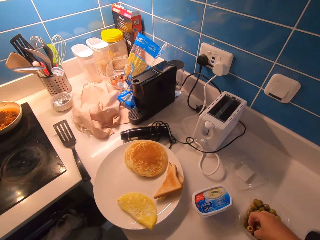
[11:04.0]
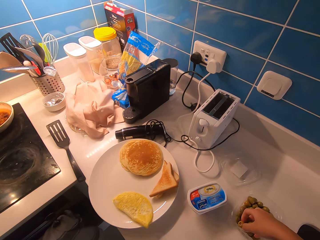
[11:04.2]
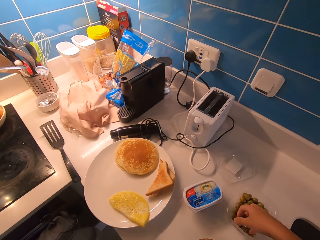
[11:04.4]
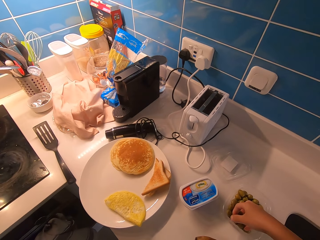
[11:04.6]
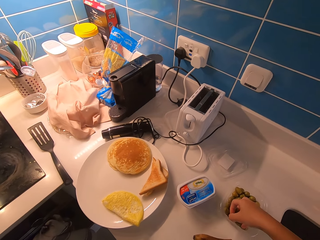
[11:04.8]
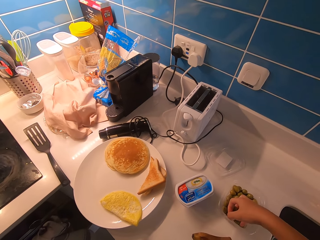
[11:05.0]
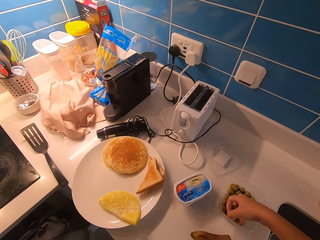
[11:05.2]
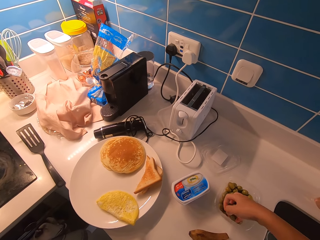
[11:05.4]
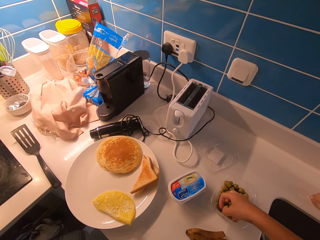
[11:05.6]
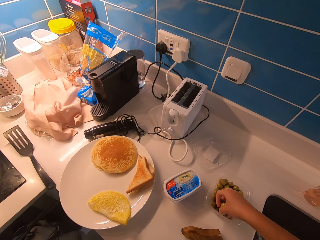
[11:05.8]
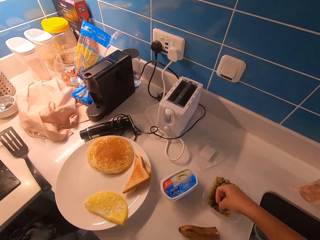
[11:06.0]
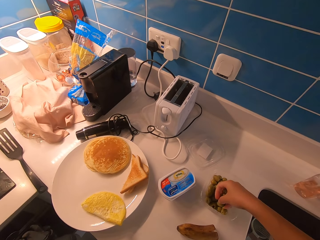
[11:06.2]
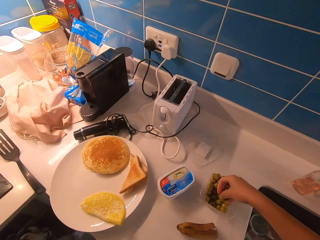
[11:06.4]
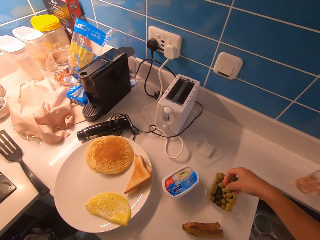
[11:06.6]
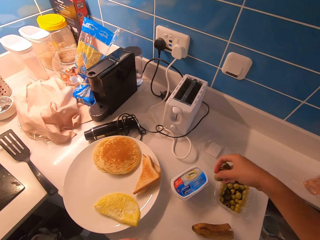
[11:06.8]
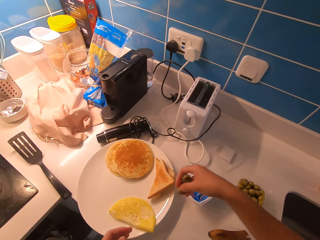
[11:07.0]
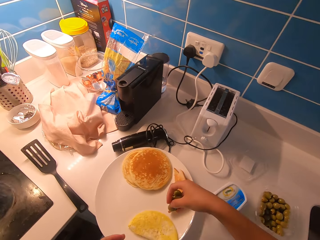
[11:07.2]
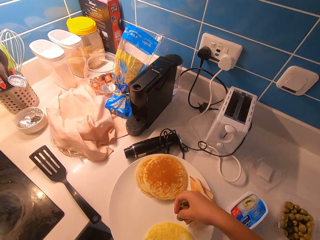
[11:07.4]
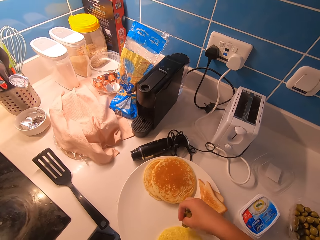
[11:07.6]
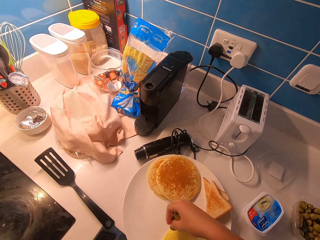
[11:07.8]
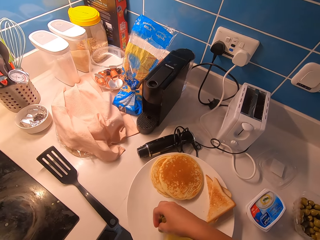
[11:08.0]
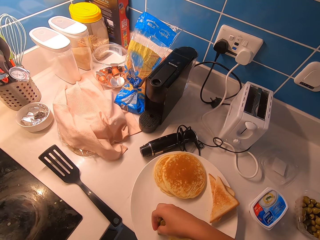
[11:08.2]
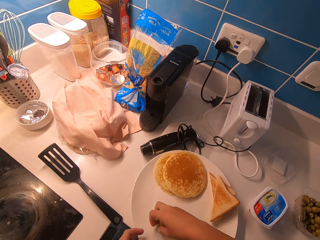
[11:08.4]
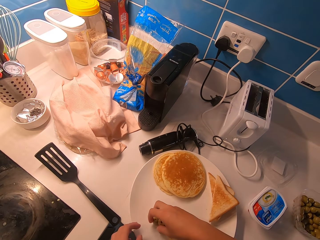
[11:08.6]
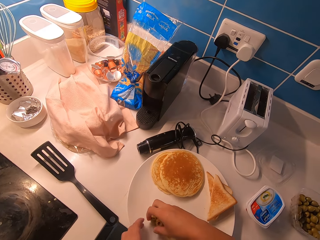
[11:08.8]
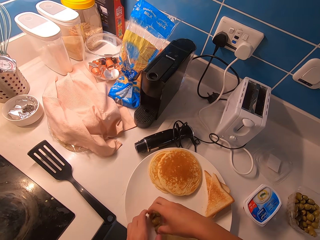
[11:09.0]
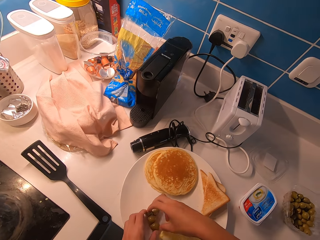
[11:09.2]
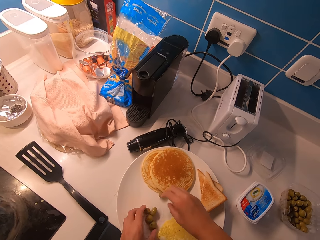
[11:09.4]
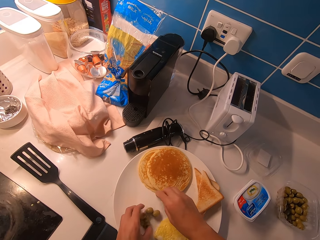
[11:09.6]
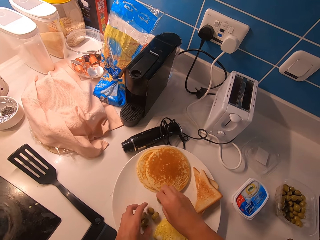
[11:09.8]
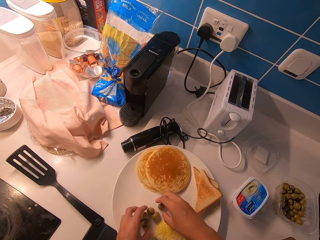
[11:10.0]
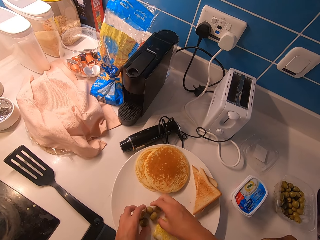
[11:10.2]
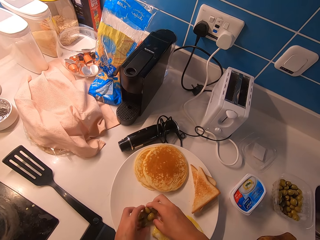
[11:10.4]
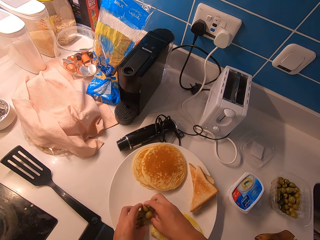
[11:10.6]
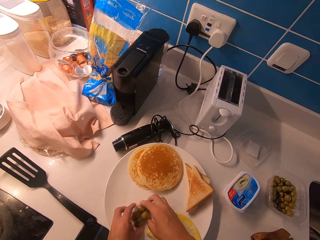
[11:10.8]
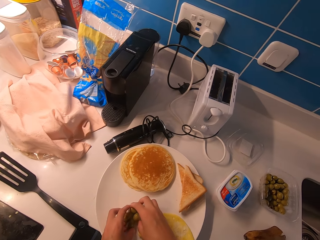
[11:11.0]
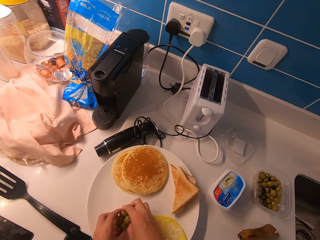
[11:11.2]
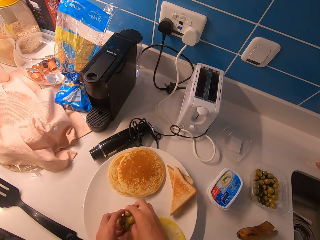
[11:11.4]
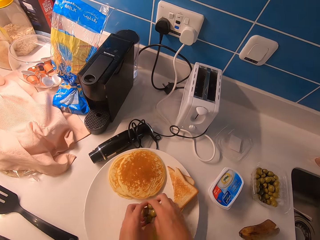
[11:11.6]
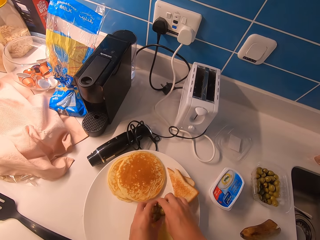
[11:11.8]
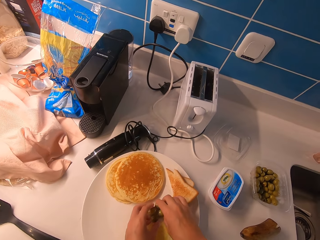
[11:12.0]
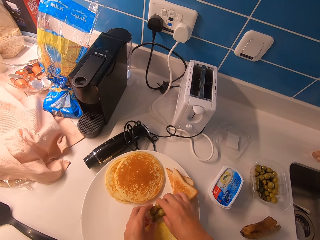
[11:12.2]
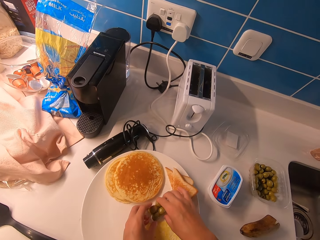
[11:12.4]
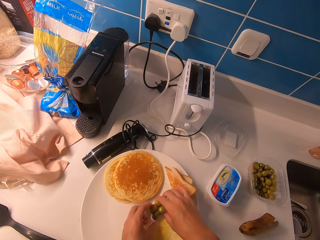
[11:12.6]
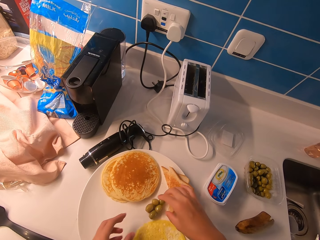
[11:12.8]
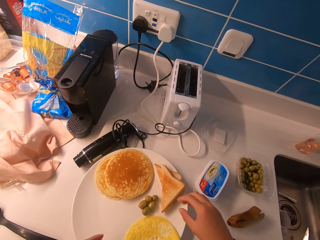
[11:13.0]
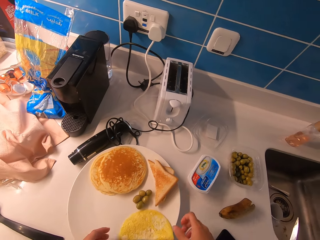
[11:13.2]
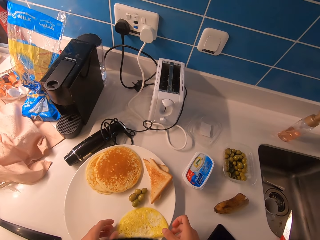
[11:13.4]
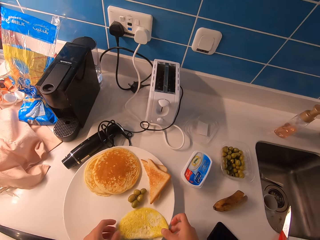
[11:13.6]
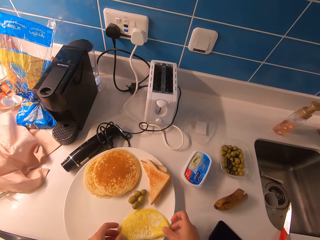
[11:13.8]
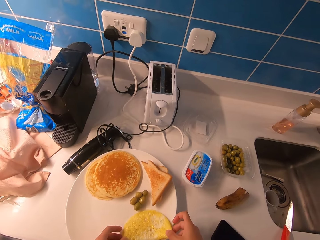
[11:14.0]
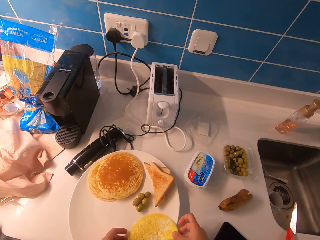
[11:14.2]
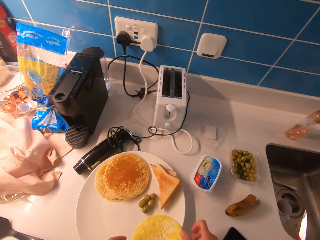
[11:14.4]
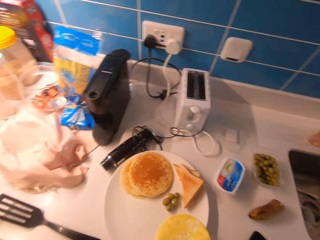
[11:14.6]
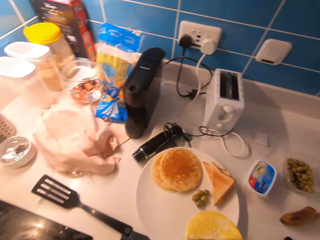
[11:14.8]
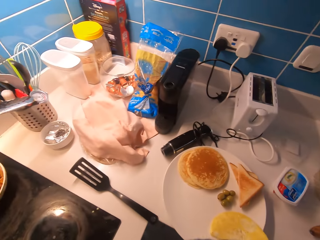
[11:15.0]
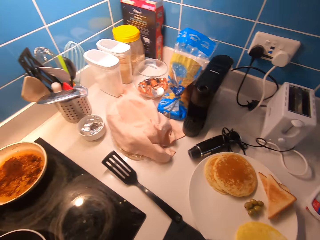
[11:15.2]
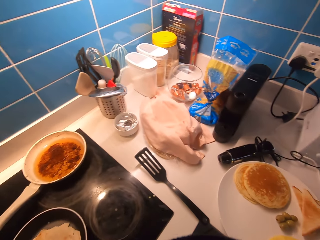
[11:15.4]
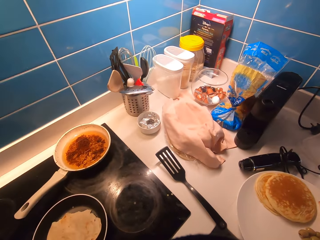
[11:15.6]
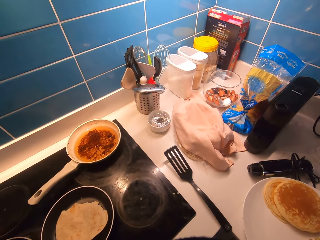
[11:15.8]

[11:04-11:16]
The camera wearer picks some grapes with his right hand. He drops the grapes in the plate with his right hand. He places cereals on the plate. He adjusts the position of the fried egg on the plate using his hands.

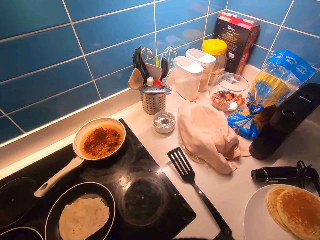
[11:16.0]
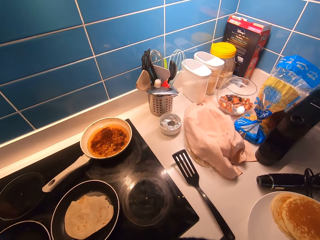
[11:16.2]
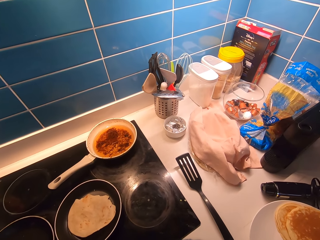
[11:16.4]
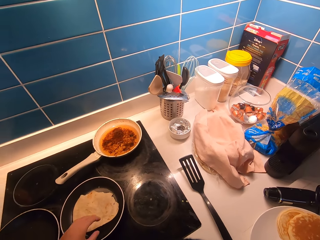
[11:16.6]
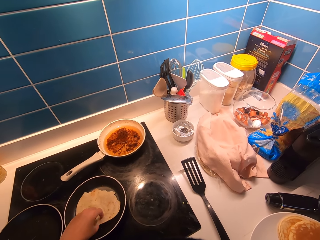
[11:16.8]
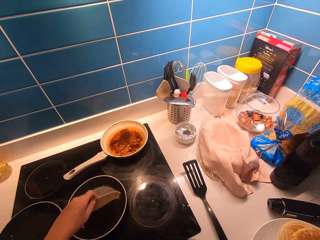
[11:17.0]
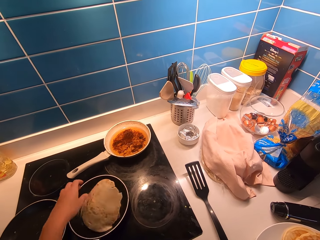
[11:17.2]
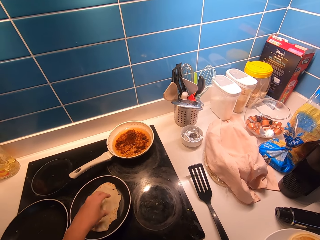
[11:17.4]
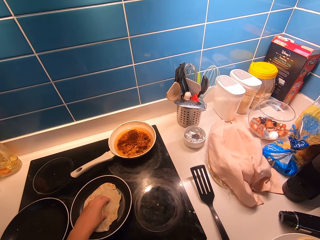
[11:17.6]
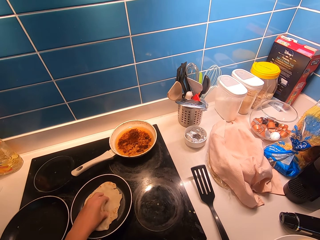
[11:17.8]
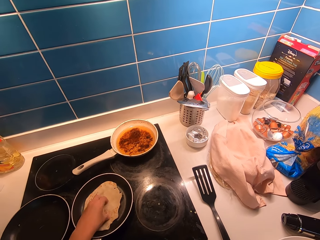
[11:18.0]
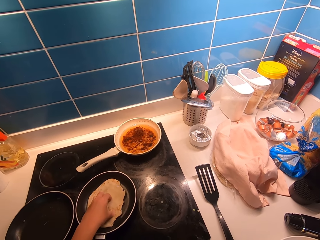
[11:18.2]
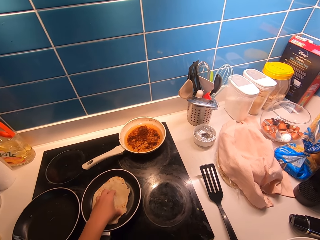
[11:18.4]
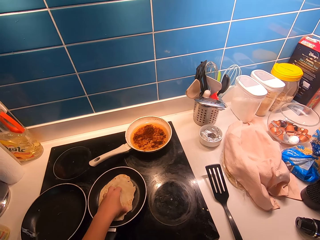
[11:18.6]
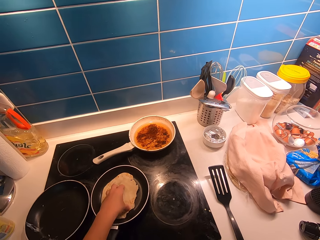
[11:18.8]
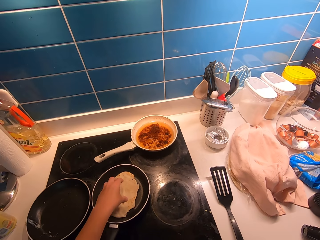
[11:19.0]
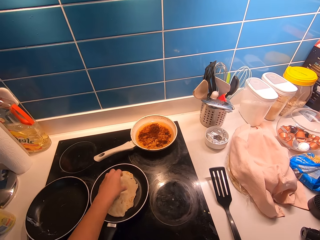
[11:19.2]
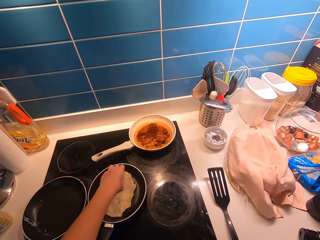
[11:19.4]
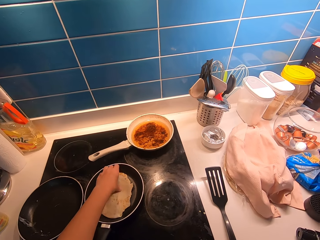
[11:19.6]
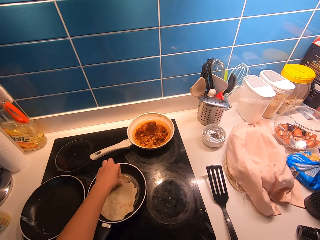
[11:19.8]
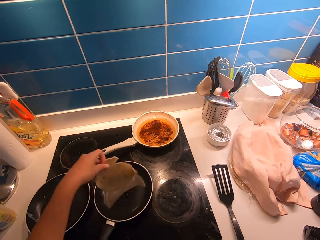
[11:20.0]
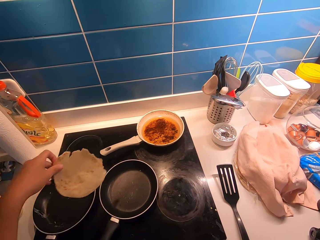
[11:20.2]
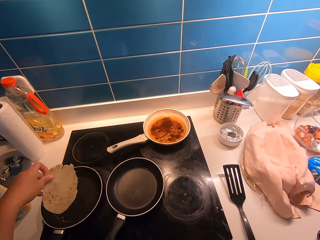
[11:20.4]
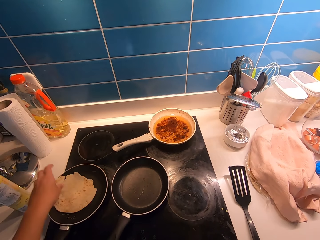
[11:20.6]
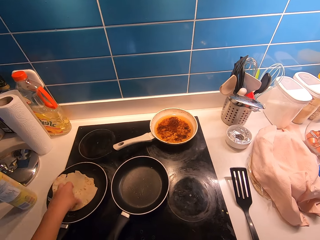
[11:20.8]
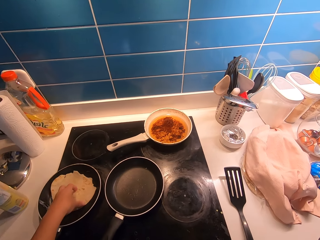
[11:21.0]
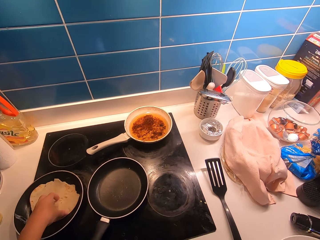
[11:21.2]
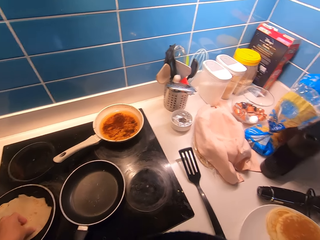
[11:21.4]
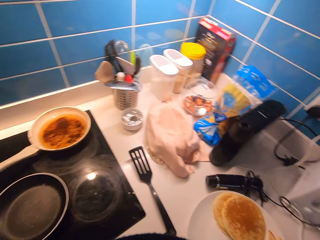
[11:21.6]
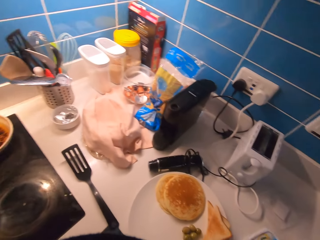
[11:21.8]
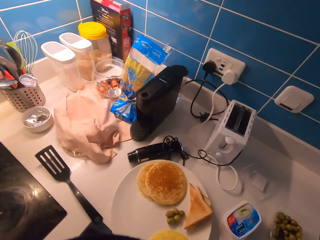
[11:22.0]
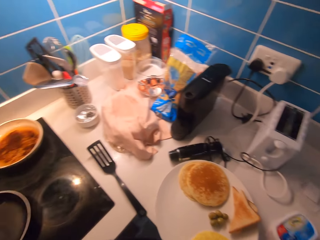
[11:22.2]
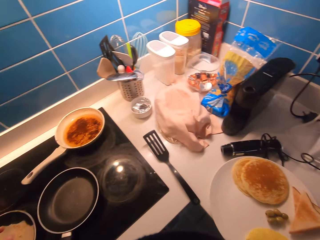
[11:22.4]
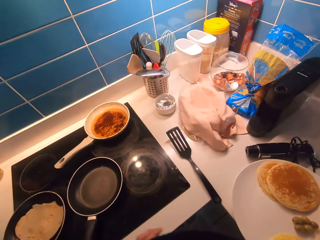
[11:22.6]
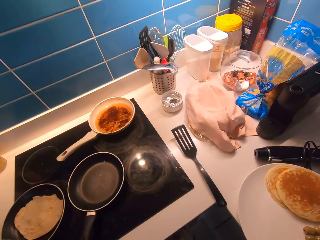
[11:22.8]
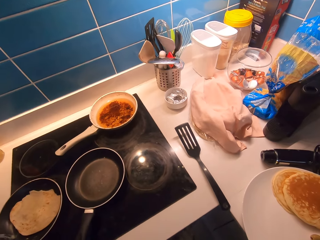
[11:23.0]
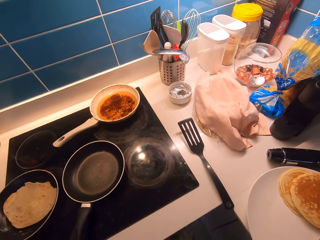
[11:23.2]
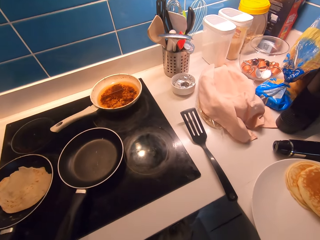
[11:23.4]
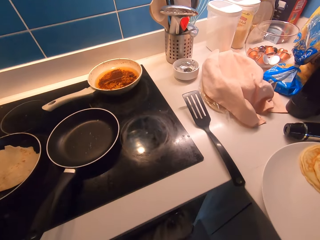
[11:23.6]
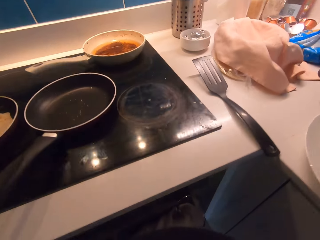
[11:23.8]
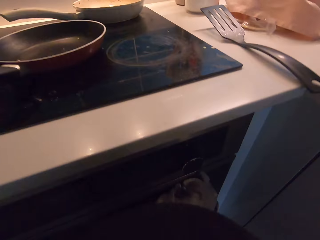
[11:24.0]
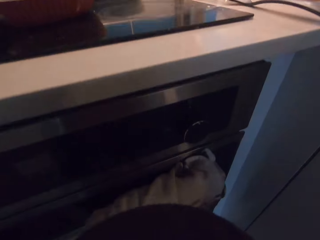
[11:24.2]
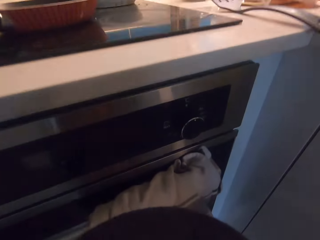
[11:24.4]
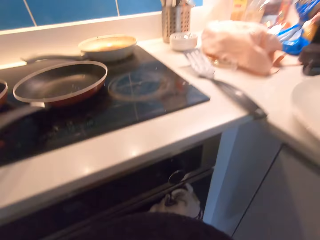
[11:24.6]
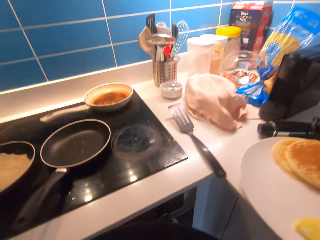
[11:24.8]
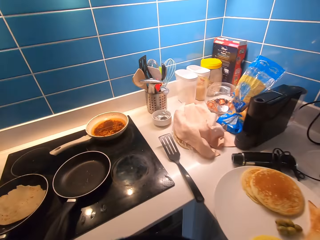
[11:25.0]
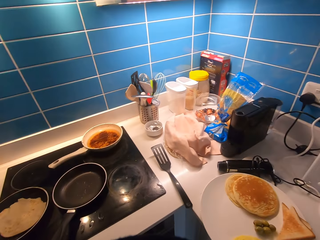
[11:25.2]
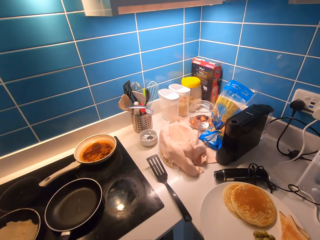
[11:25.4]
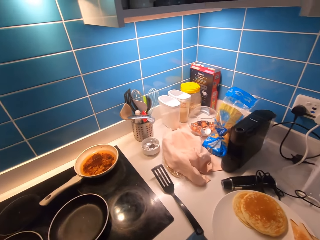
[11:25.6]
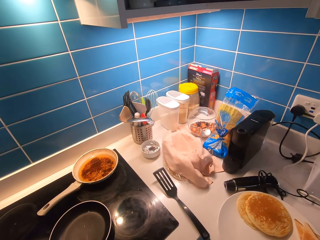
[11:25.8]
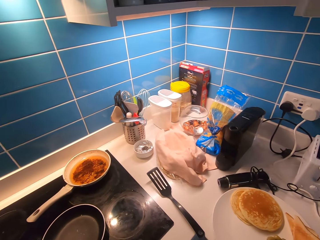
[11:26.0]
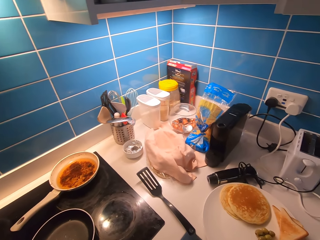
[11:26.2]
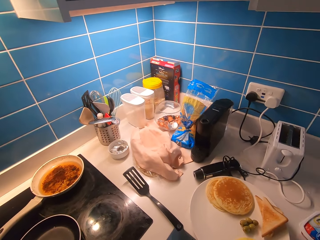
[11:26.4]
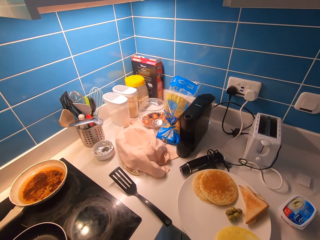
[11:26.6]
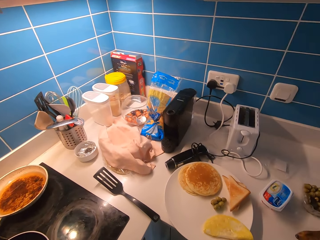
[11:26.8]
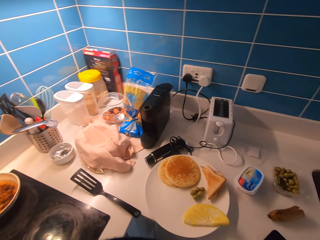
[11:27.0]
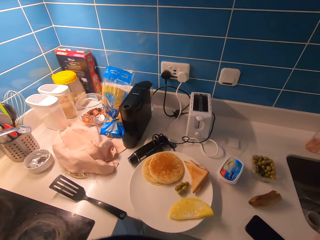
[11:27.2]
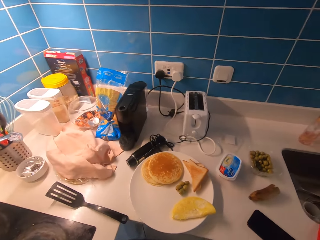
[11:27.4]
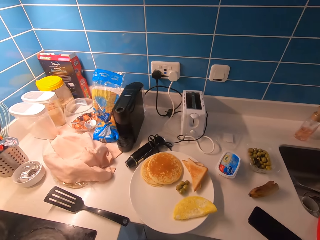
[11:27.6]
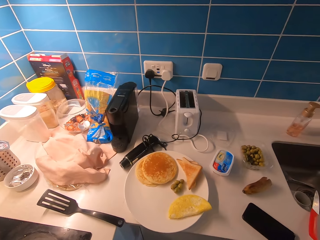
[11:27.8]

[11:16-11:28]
The camera wearer turns the side of the pita in the pan with his left hand. He applies pressure on the pita with his left hand. He picks up the pita from the pan with his left hand. He drops the pita in another pan. He looks around in the kitchen.
